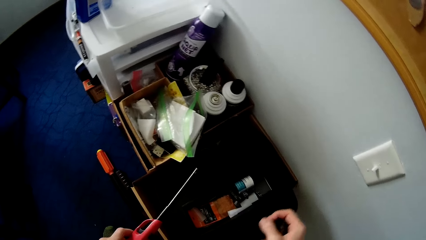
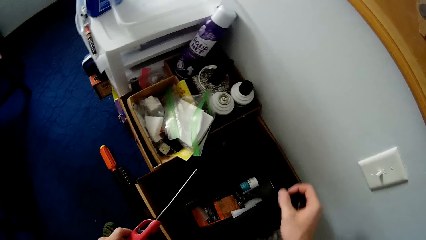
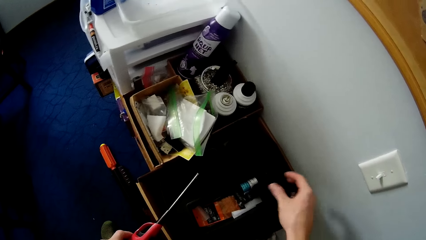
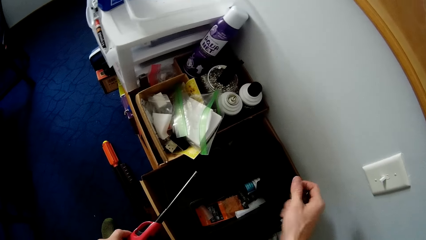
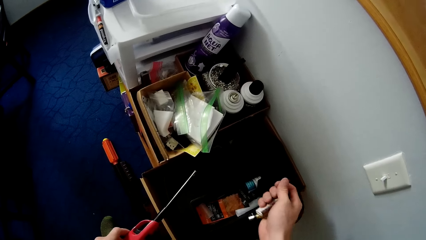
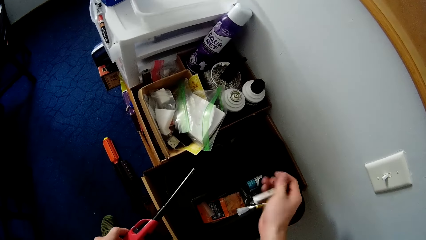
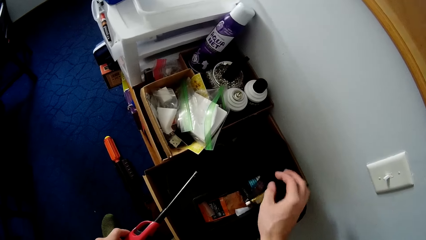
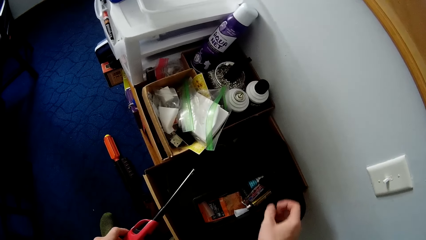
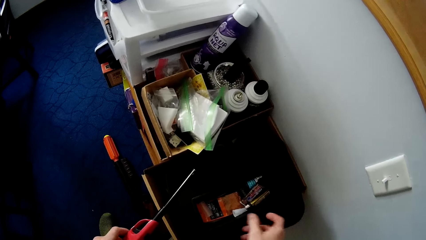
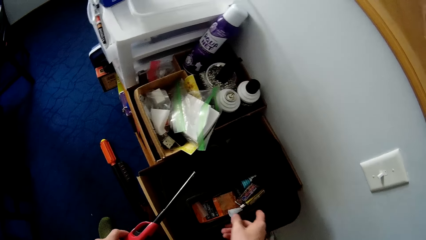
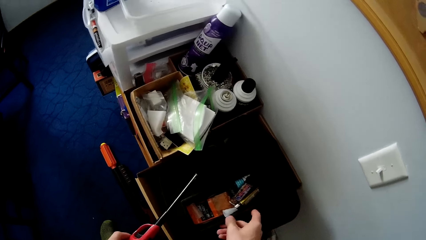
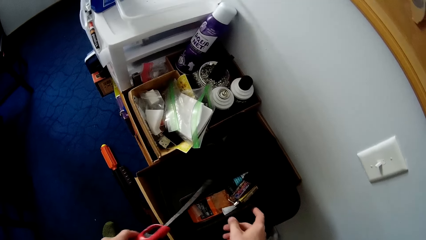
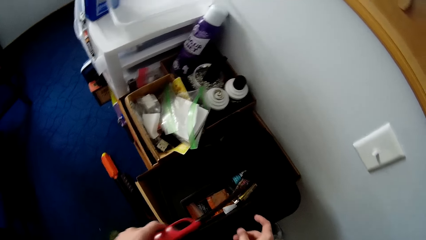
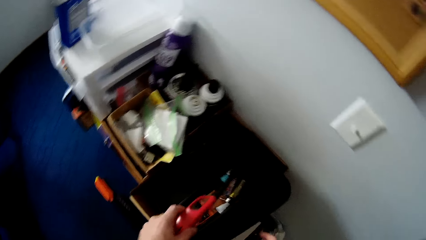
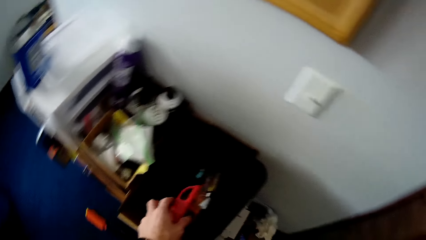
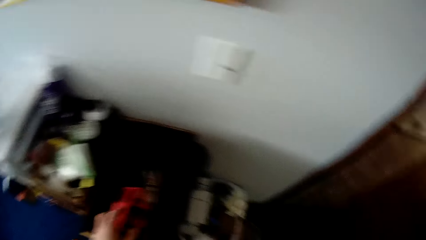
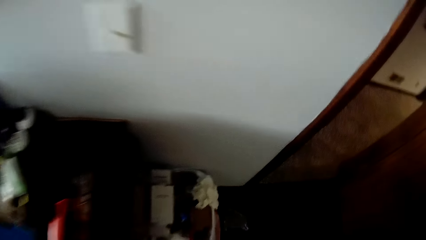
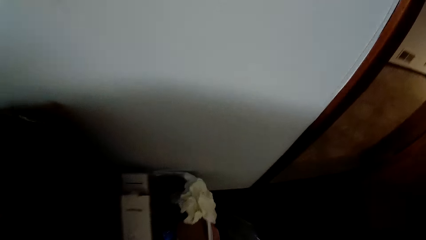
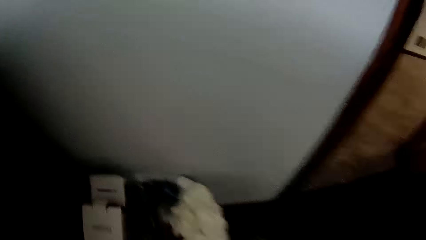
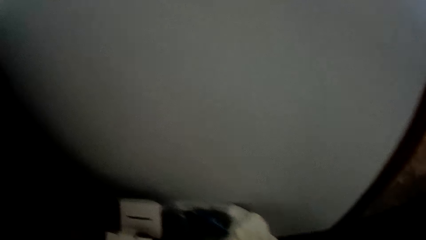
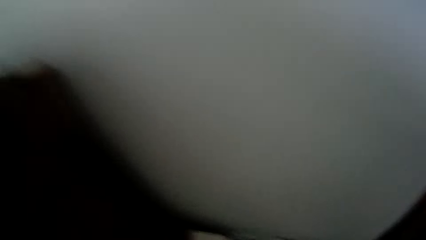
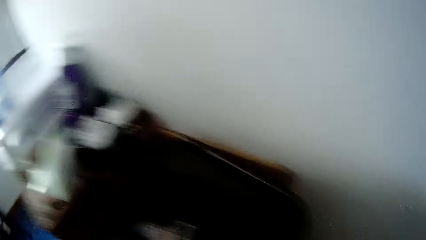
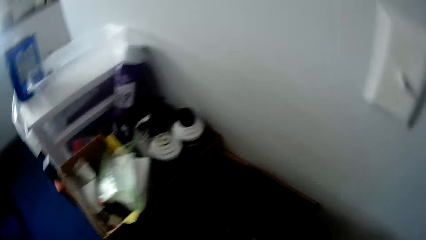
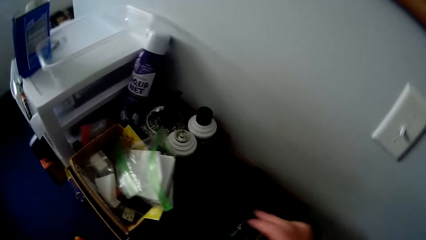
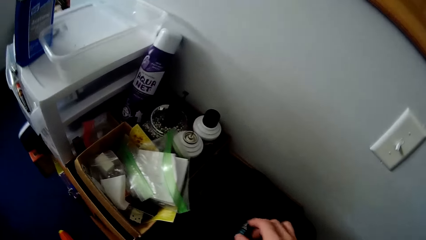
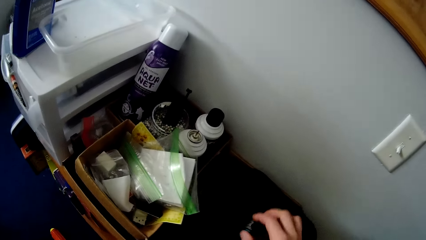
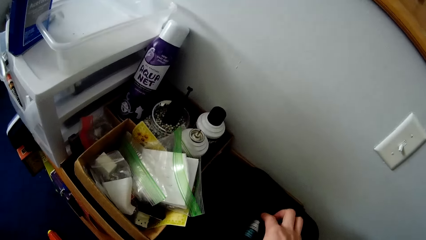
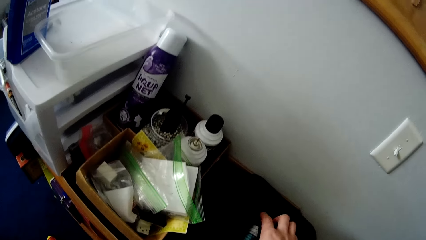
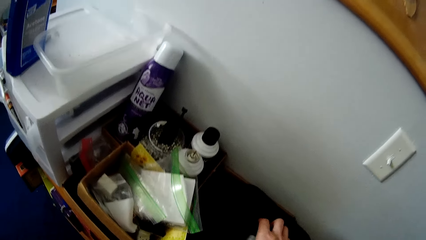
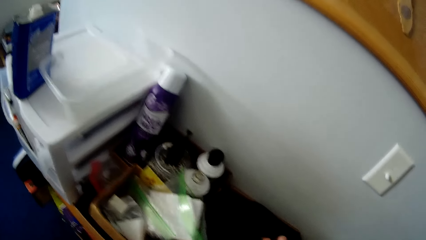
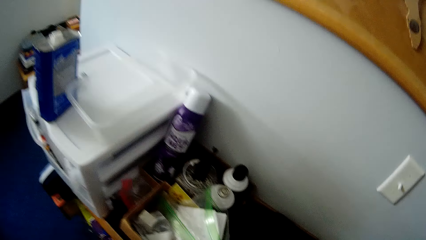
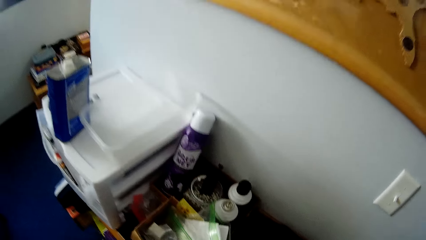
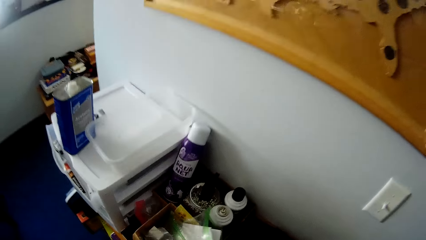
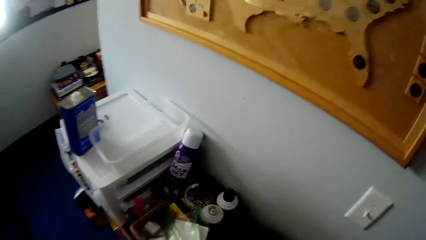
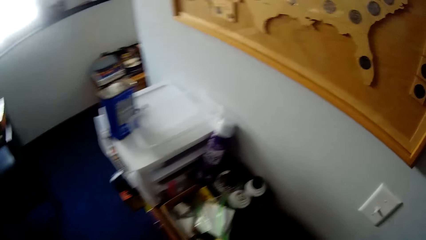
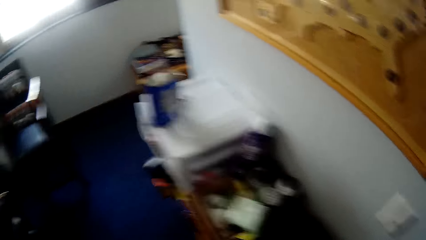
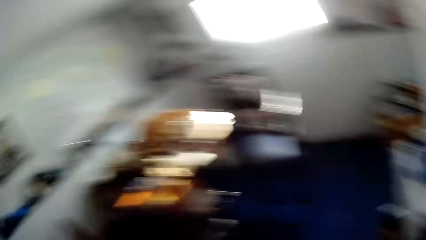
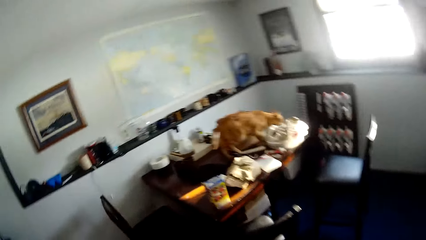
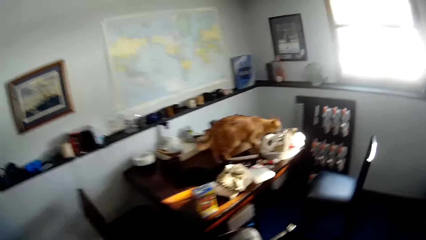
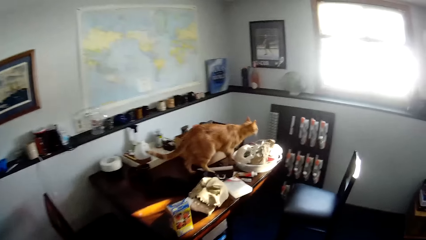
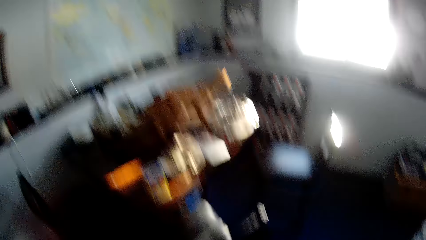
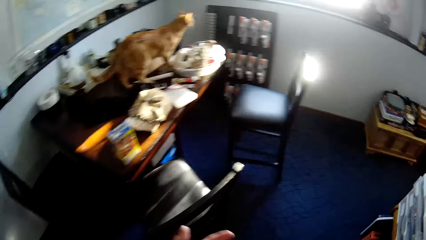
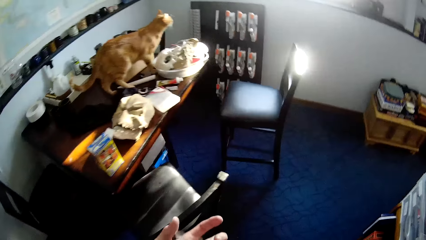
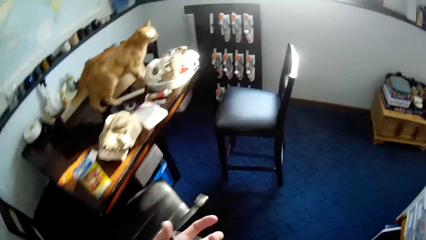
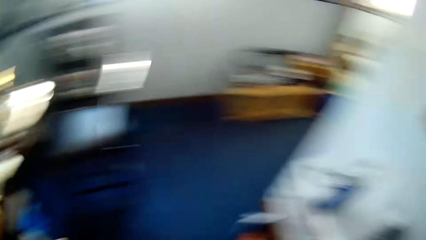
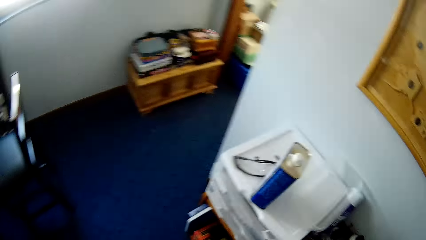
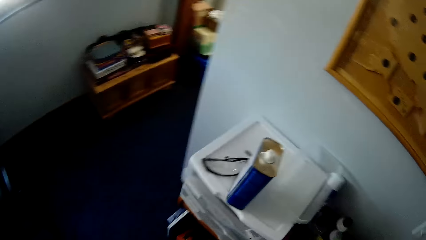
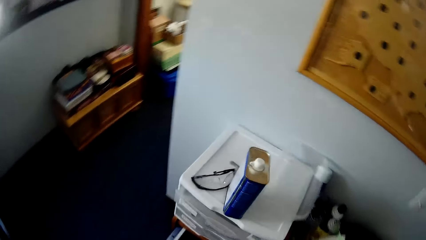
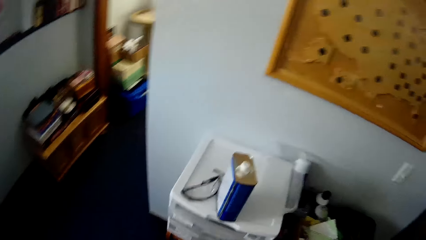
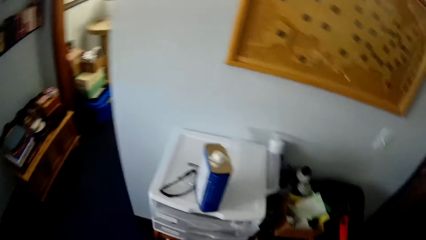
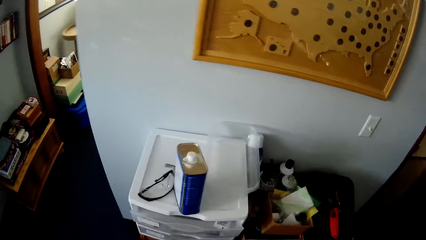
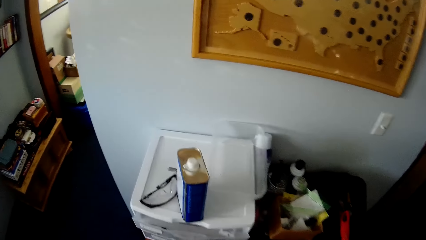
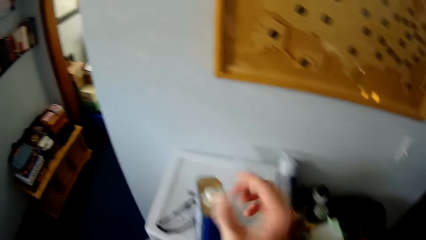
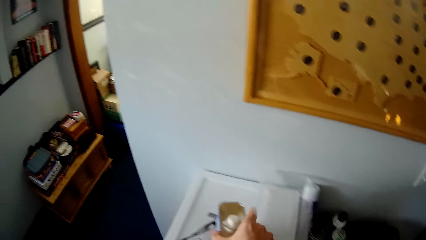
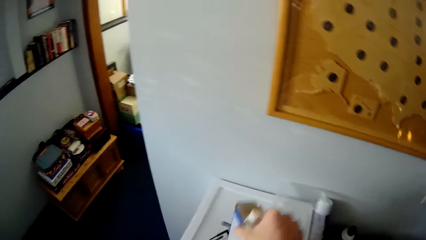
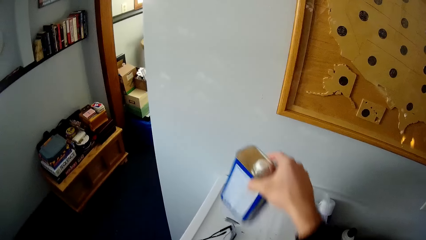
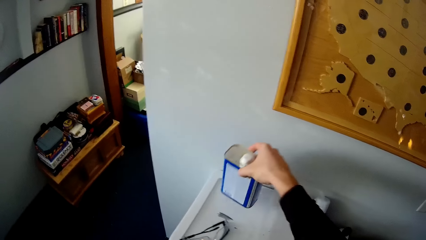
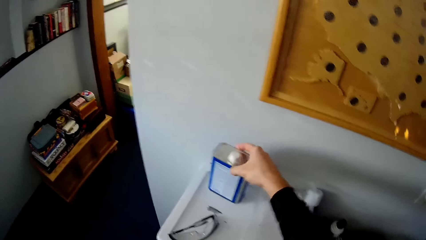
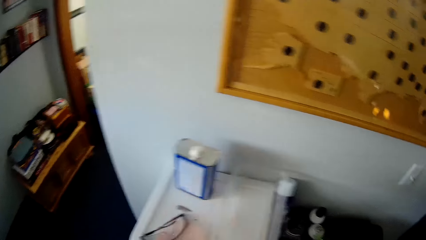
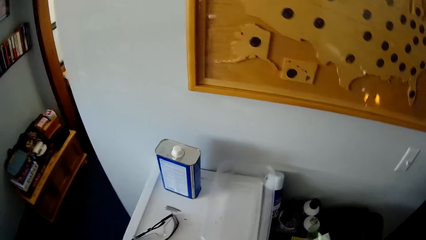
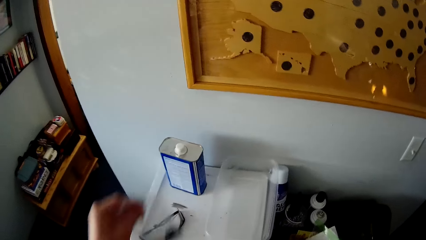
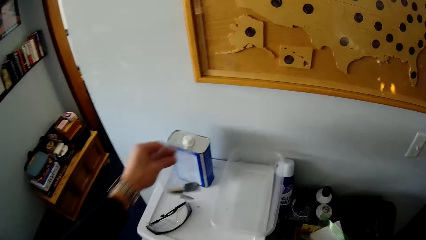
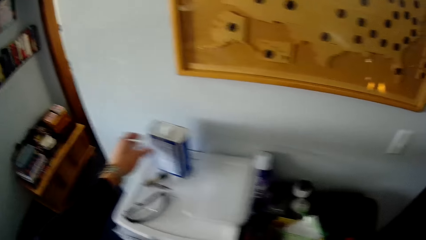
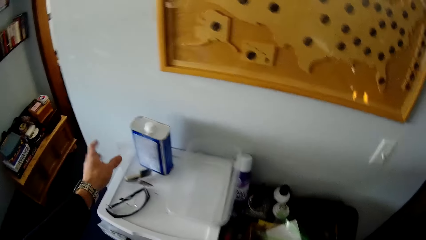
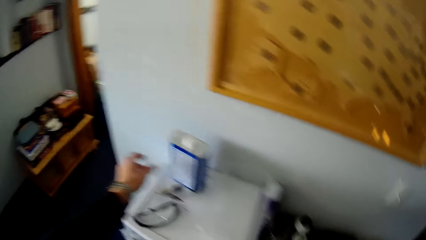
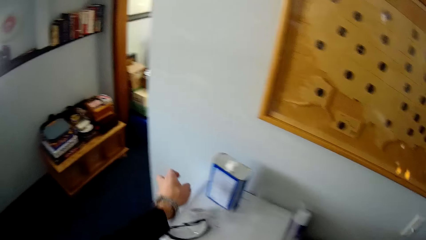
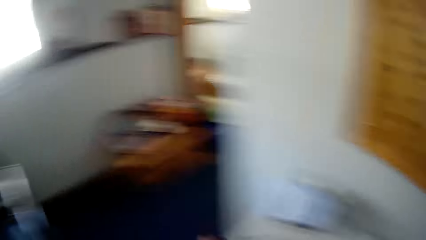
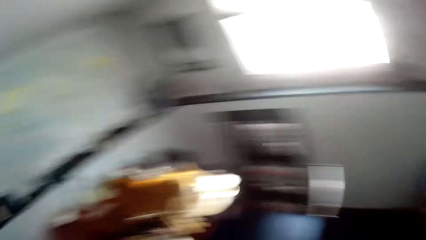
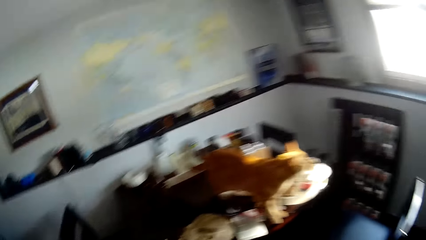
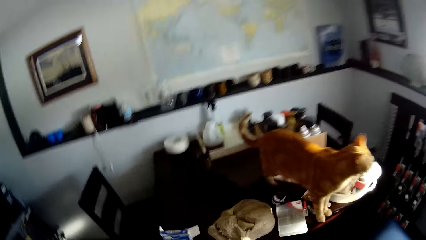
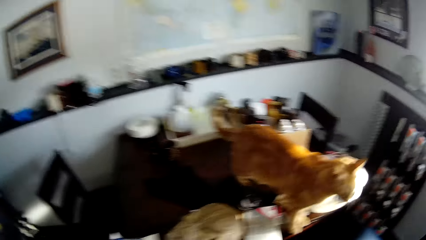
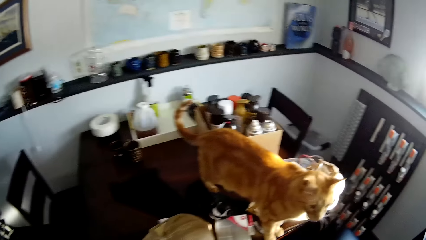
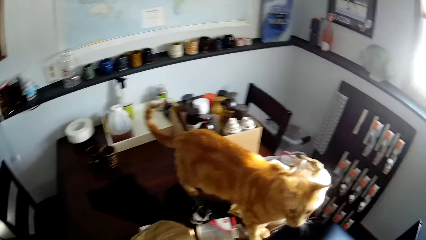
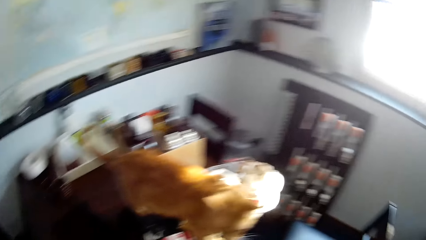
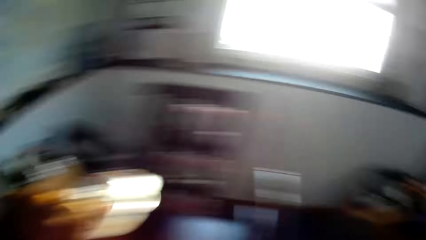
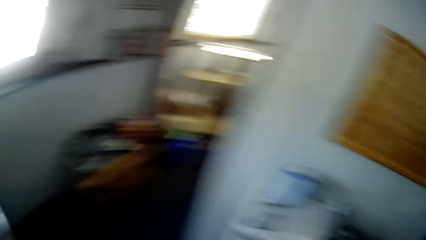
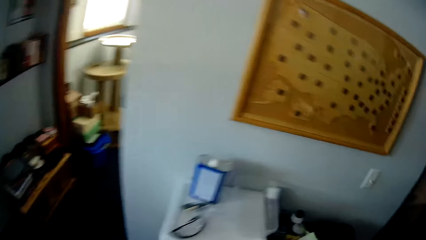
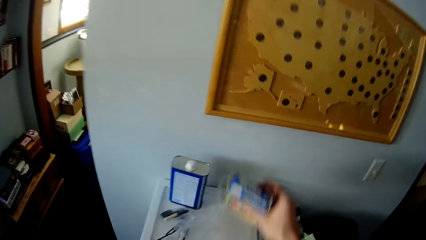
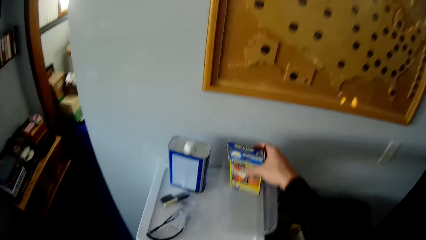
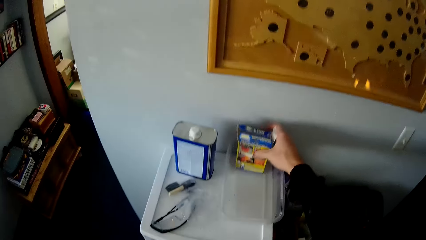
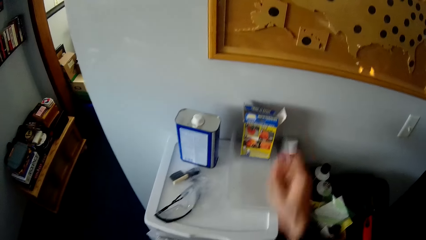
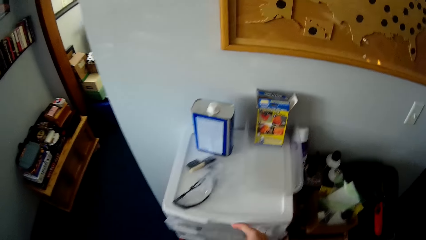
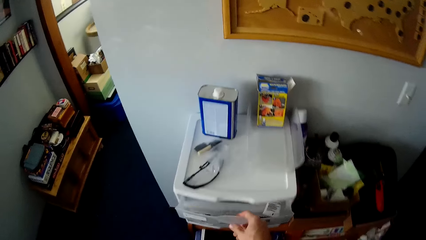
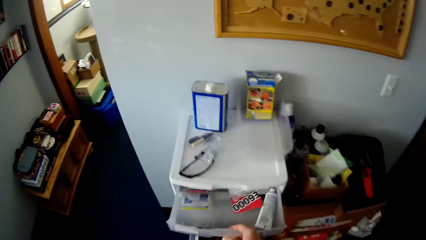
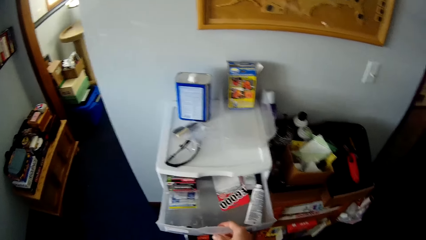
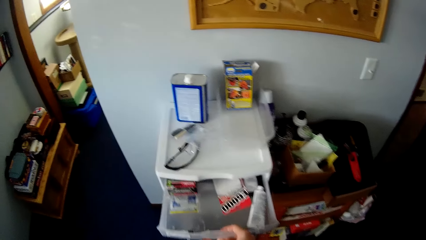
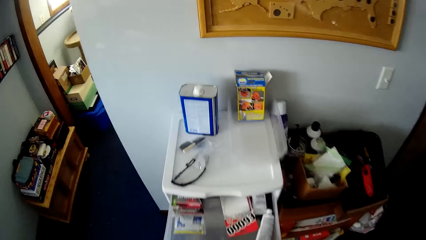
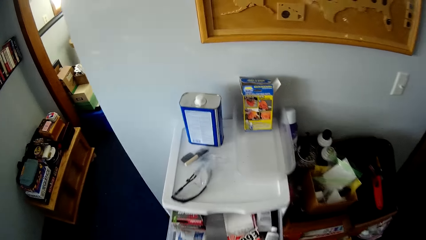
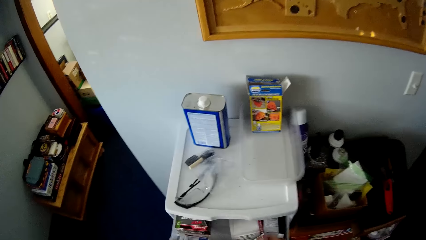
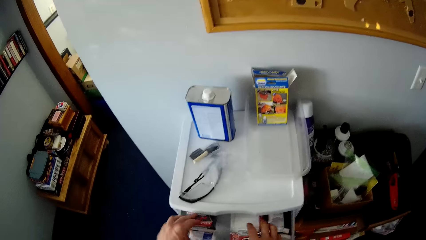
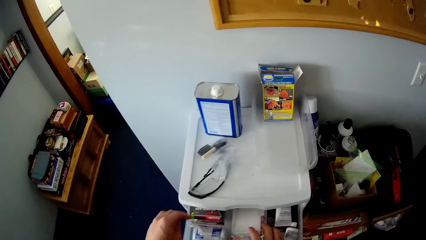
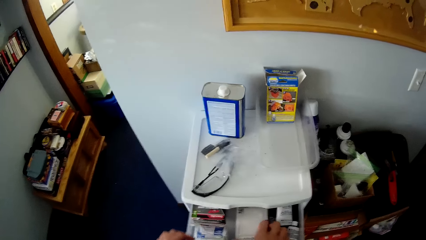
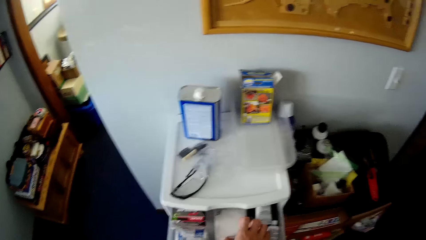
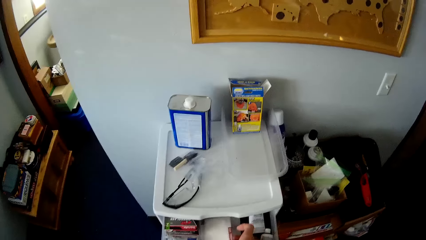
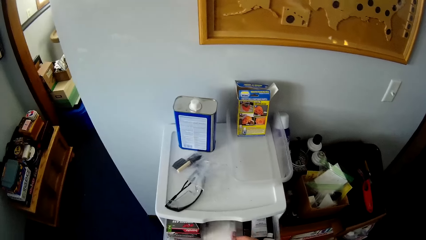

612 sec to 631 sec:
The camera wearer drops the black cloth and tube on the plastic surface. They put something in the box. They drop the scissors on the plastic surface. They put the hair machine in the bucket. They pick up something. They pick up something on the table. They walk around the house. They move a tin can on a rack. They pick up the bottle. They put the bottle down. They put the paper down. They put the box on the table. They move a carton on the rack. They open the drawer. They put something in the drawer.
